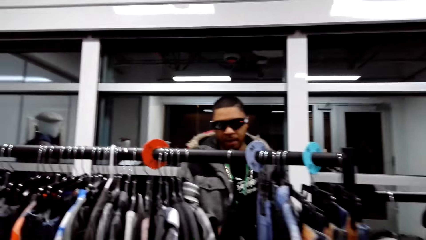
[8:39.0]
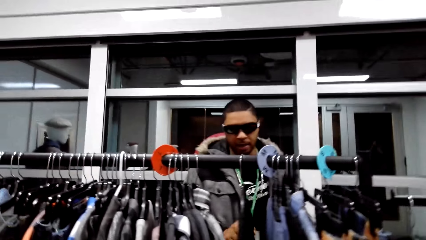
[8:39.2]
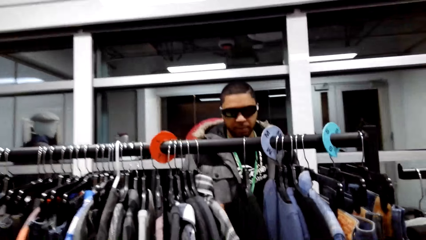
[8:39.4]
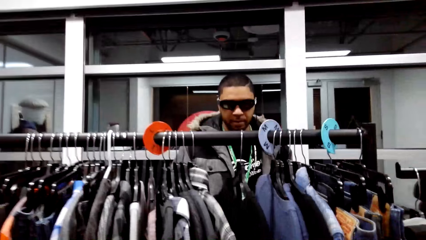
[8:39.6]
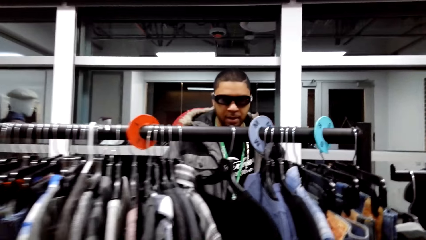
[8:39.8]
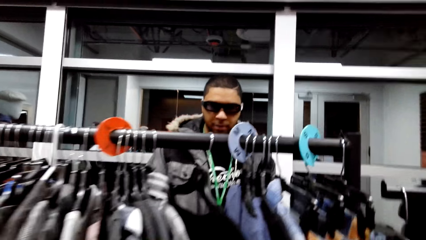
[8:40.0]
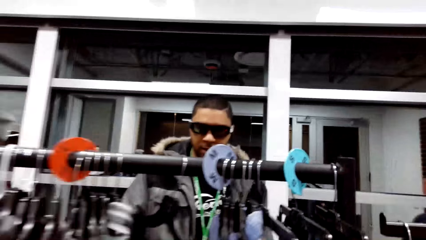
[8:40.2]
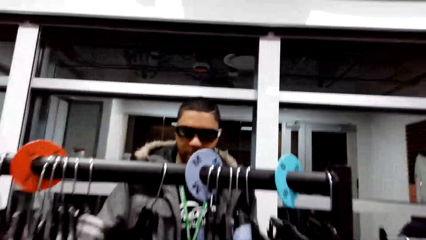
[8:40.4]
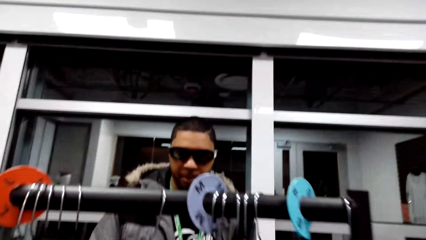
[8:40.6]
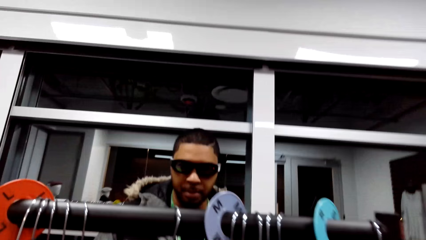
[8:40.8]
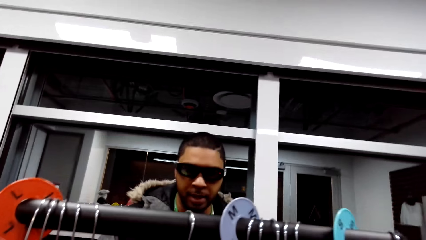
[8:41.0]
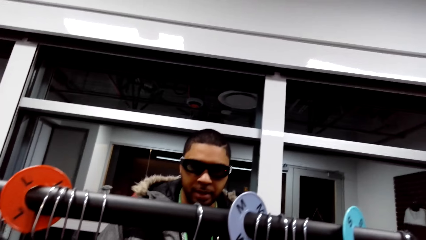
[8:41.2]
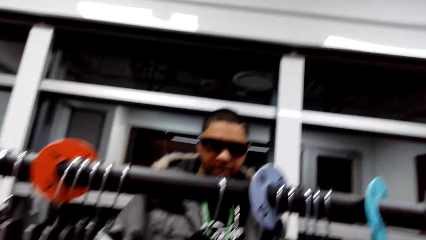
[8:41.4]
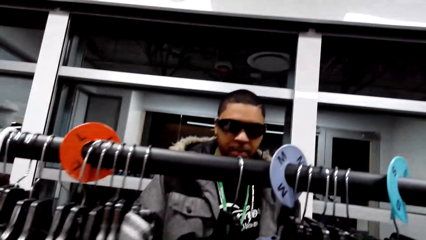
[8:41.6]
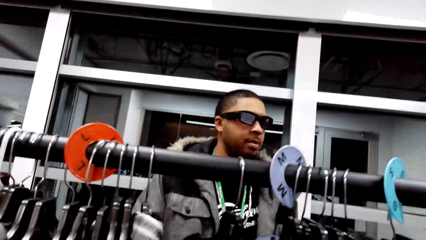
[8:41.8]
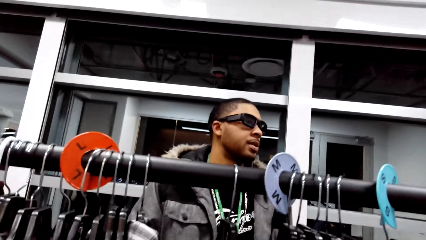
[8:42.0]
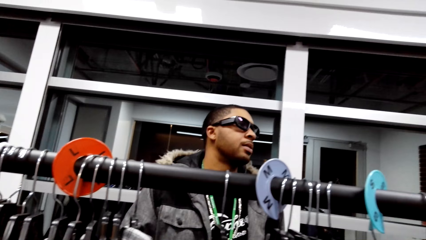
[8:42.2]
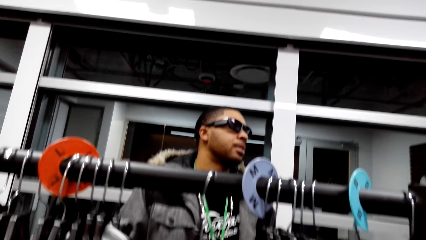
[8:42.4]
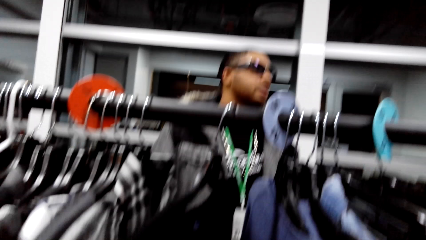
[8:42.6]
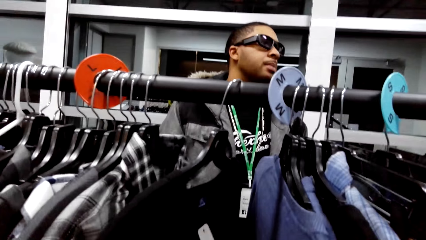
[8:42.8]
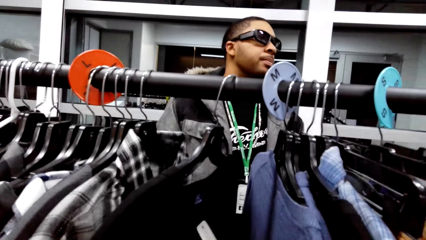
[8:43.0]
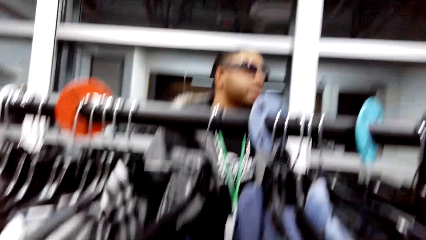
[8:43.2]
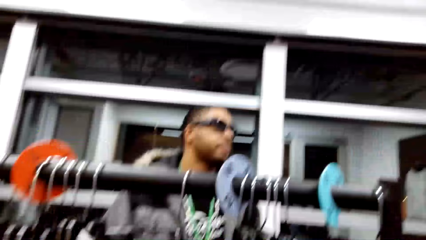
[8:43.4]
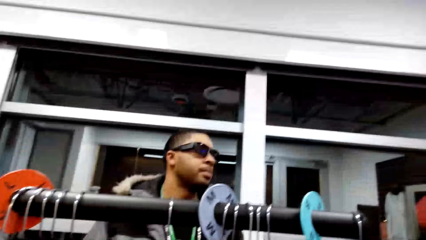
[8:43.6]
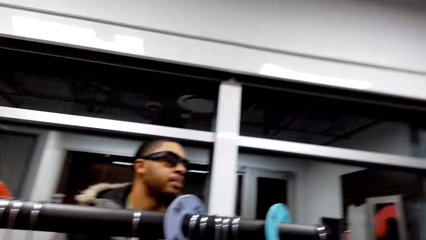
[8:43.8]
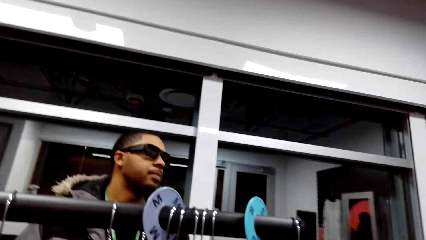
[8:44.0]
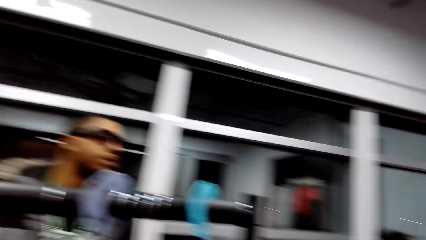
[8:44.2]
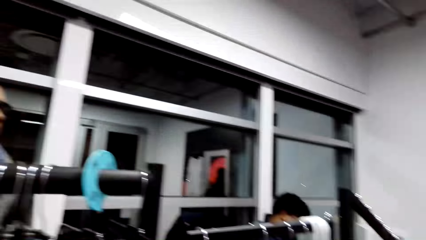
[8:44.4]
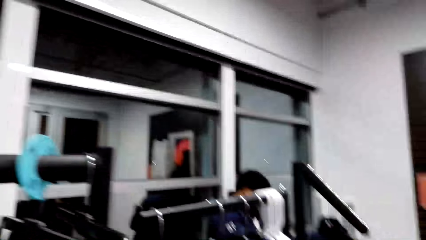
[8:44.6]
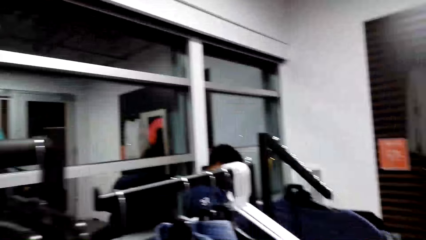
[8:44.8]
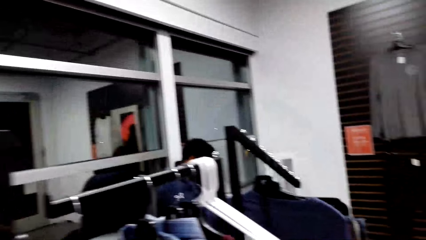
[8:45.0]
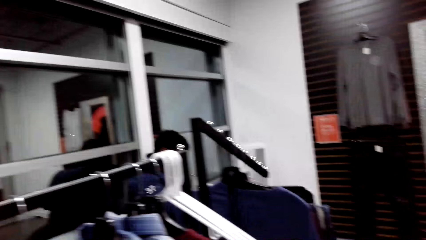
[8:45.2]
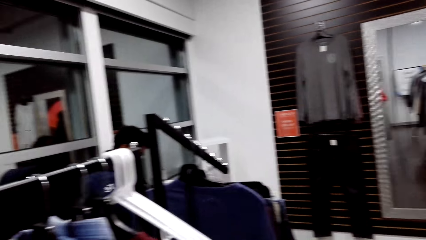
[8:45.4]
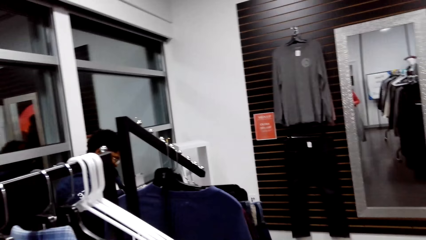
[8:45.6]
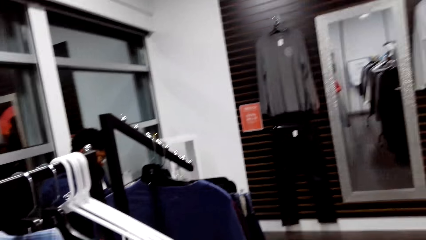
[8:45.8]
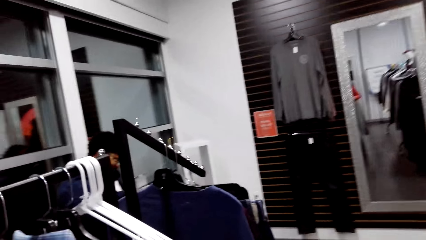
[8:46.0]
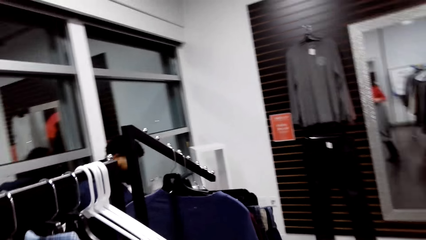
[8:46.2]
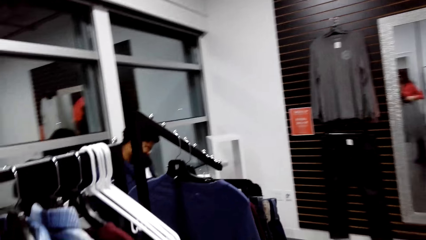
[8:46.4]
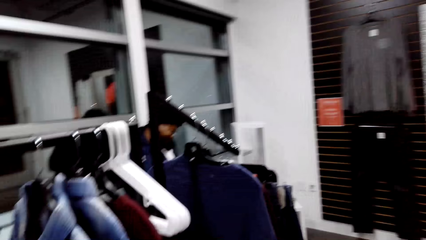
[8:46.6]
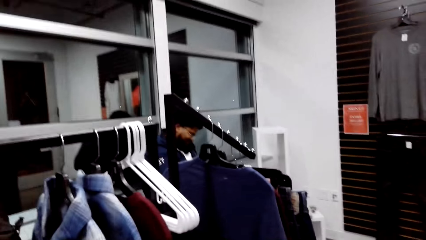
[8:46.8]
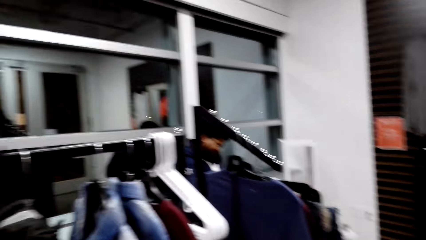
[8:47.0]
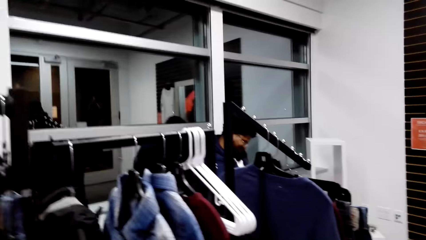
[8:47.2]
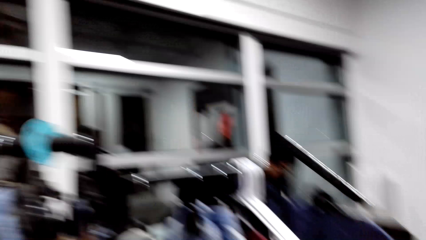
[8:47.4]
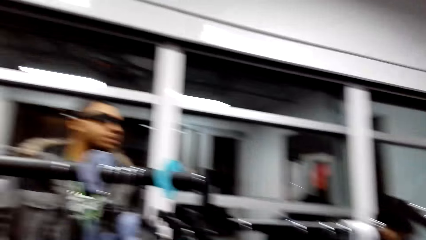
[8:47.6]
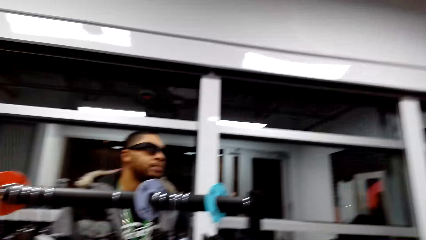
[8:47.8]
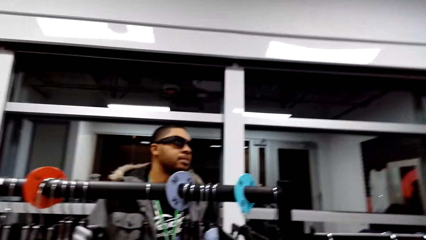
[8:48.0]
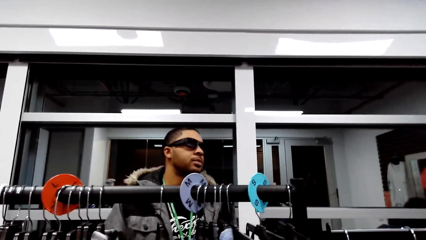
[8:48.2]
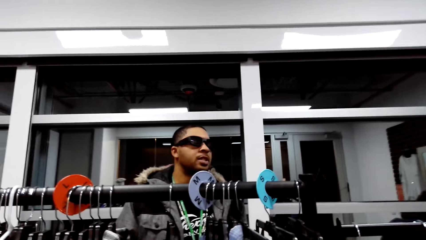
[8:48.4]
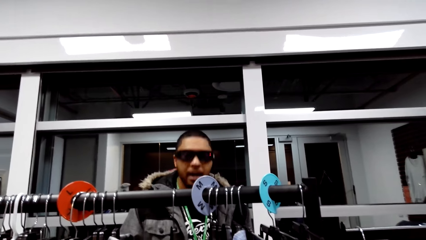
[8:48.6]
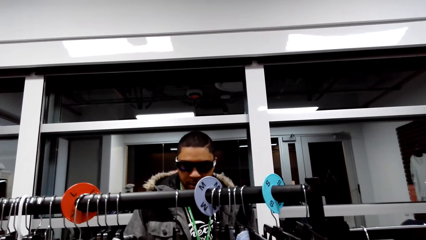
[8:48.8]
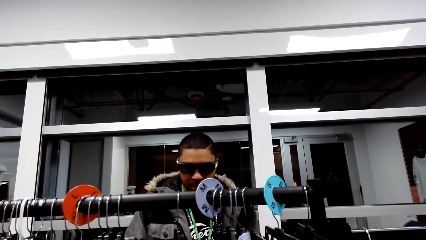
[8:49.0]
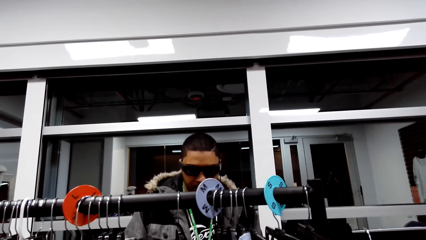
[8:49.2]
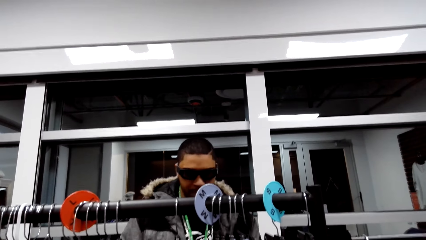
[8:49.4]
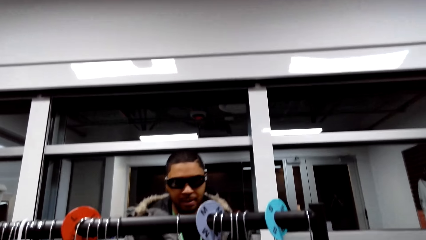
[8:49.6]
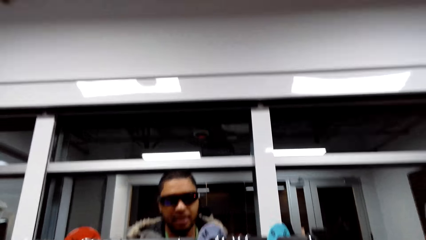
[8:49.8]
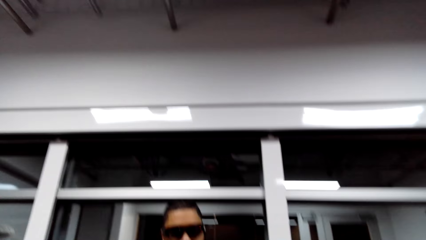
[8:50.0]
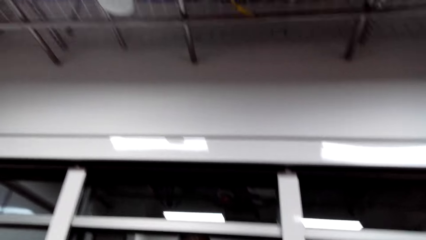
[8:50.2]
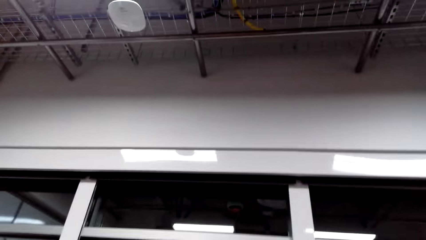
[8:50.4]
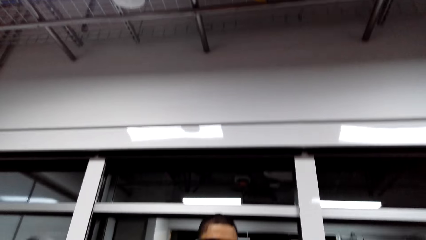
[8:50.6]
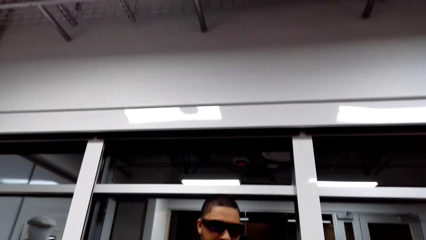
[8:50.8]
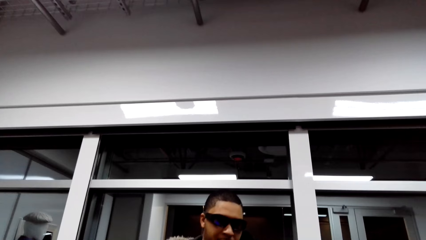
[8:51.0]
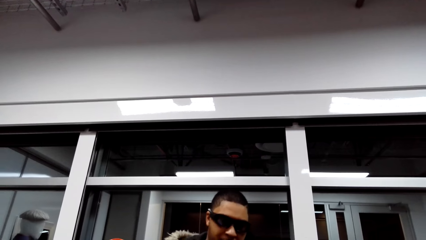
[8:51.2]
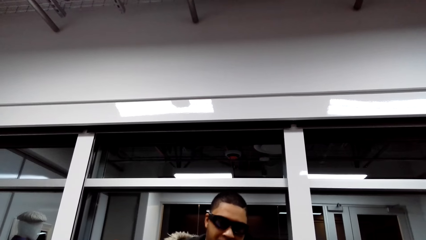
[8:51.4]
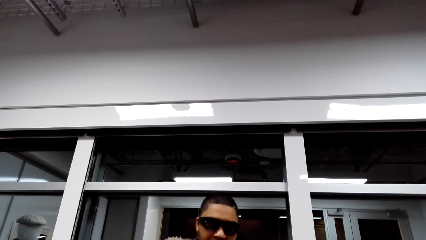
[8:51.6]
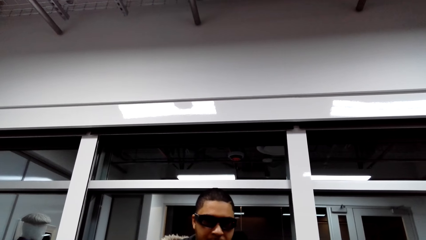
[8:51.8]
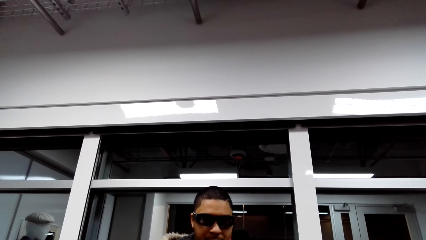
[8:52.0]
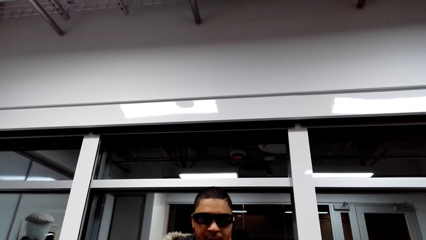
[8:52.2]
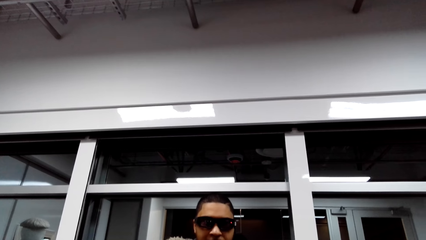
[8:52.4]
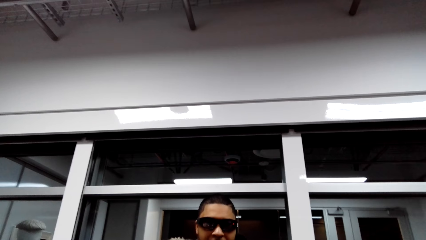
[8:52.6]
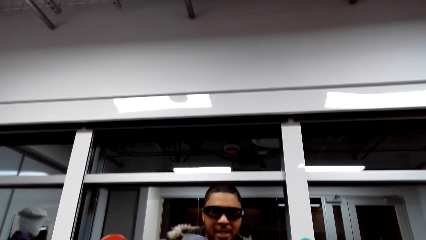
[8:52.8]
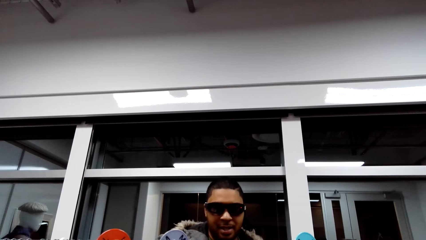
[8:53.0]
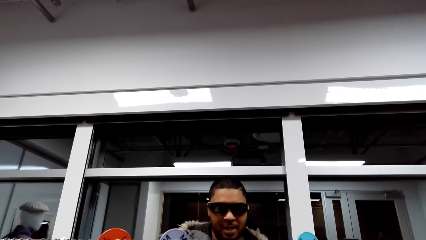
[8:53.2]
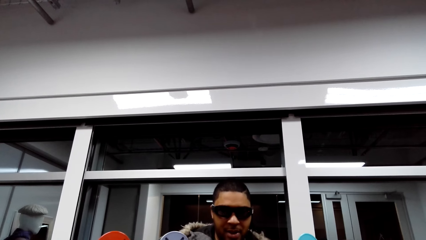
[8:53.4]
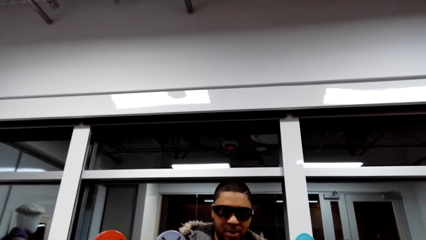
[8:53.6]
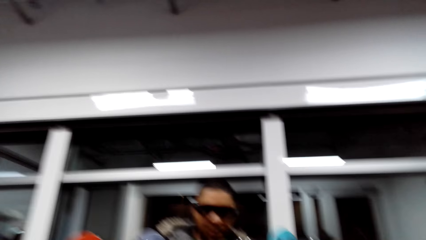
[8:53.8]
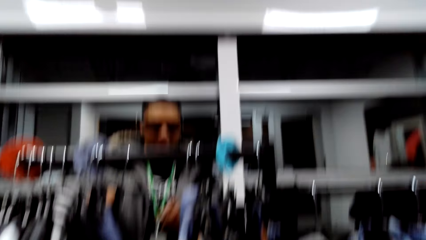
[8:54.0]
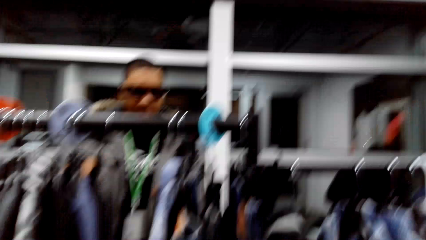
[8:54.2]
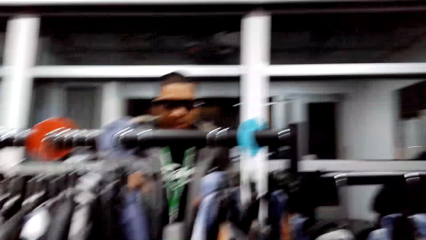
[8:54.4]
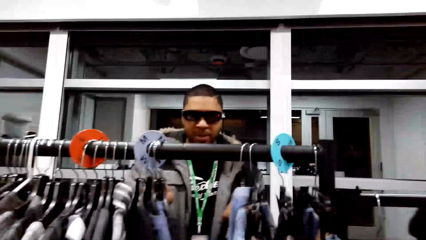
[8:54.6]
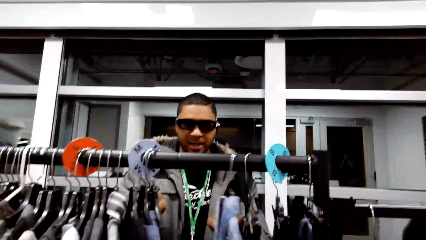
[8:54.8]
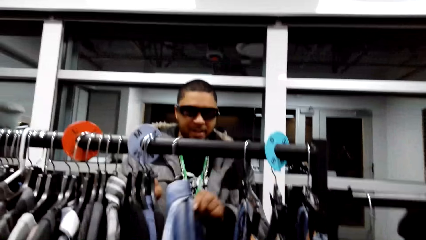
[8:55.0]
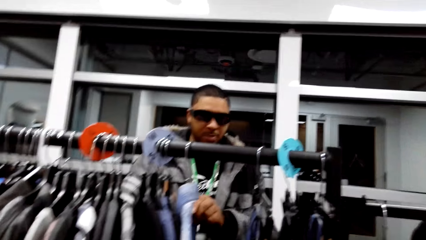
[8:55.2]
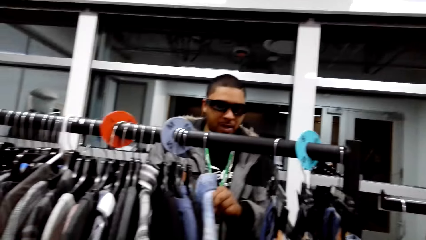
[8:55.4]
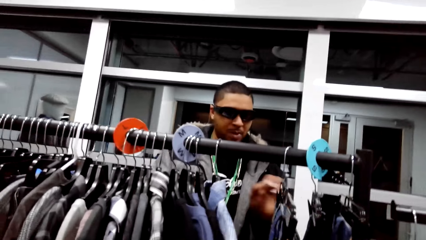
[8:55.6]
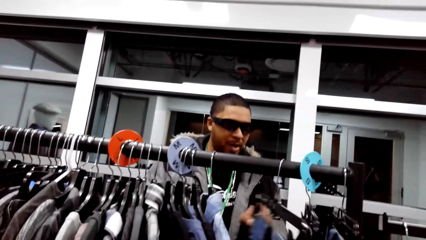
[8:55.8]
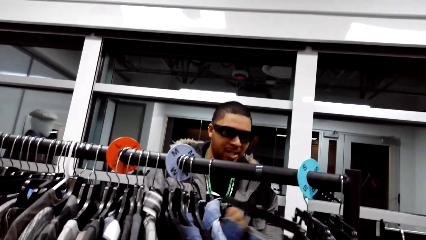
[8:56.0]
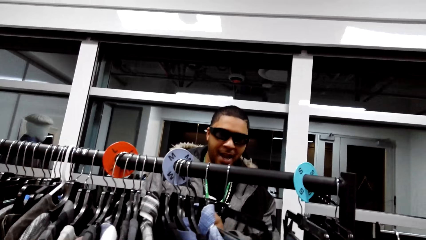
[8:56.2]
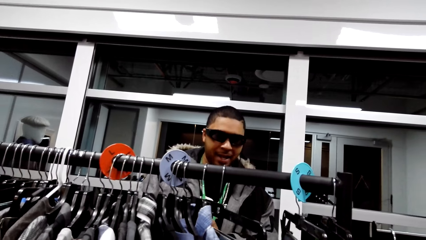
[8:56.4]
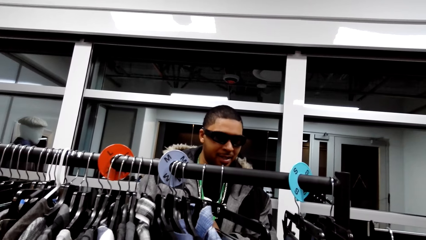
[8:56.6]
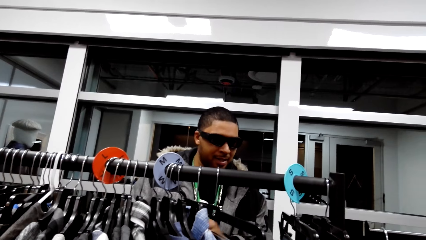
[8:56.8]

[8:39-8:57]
The camera wearer converses with a man. They look around. They talk to the man.
